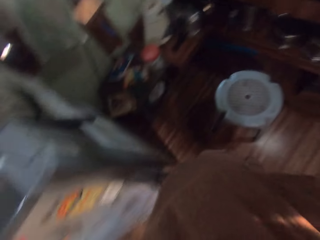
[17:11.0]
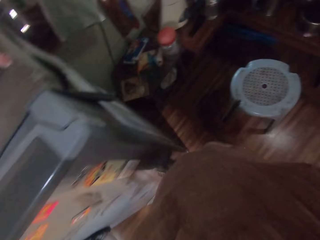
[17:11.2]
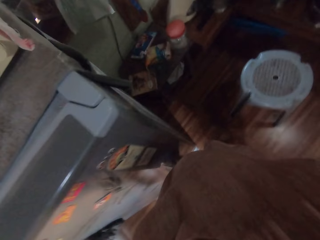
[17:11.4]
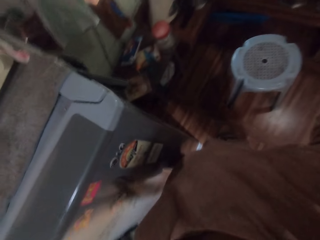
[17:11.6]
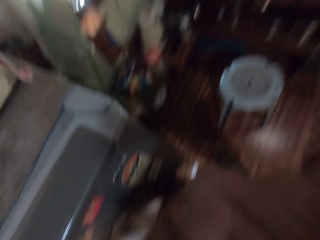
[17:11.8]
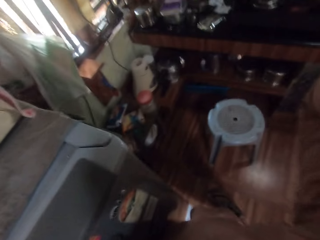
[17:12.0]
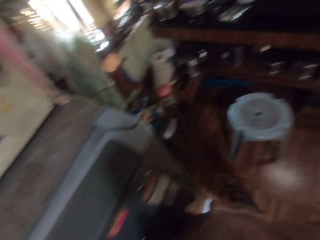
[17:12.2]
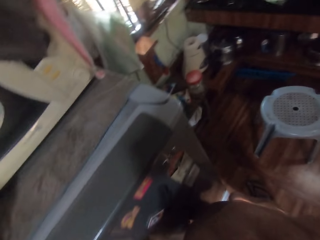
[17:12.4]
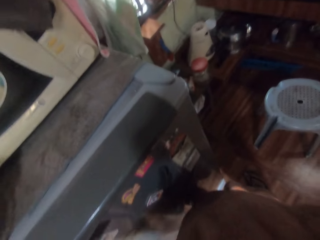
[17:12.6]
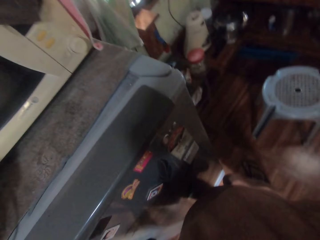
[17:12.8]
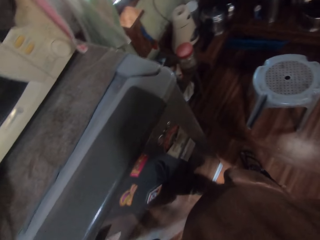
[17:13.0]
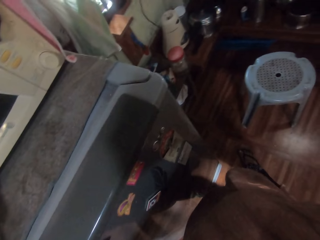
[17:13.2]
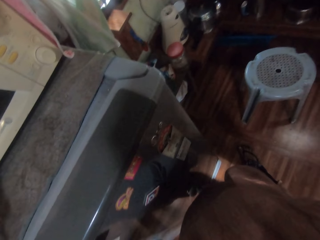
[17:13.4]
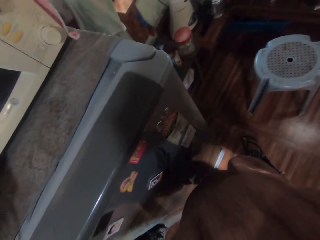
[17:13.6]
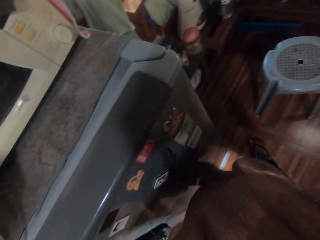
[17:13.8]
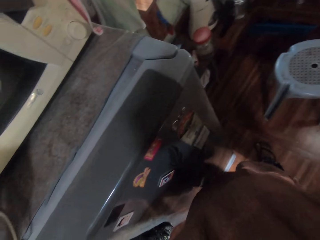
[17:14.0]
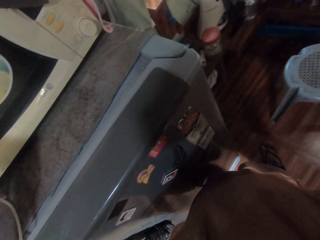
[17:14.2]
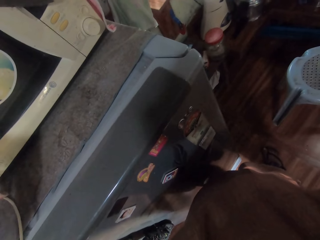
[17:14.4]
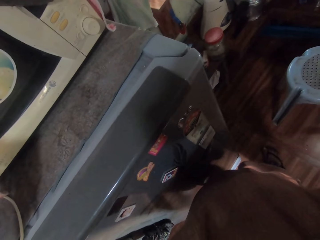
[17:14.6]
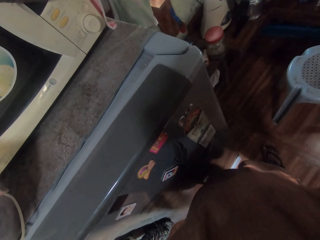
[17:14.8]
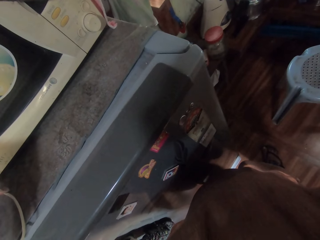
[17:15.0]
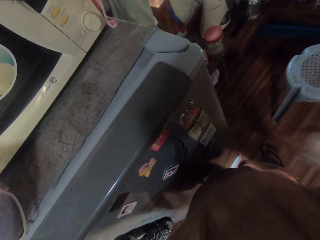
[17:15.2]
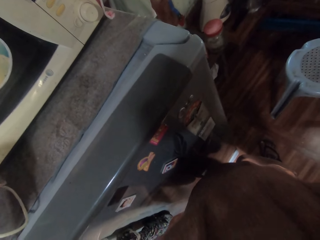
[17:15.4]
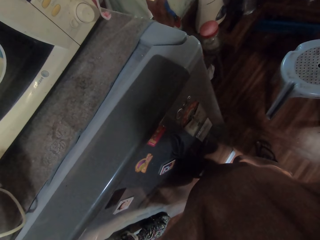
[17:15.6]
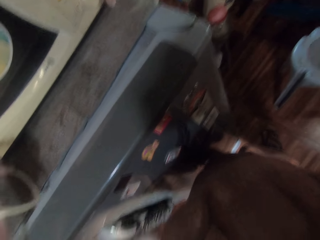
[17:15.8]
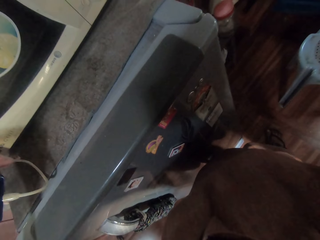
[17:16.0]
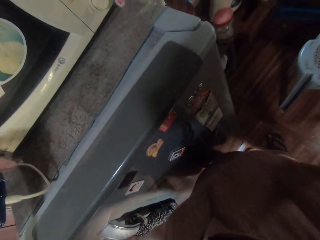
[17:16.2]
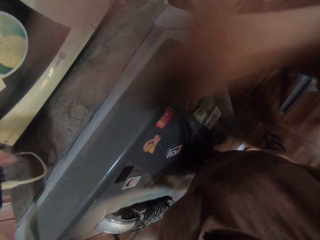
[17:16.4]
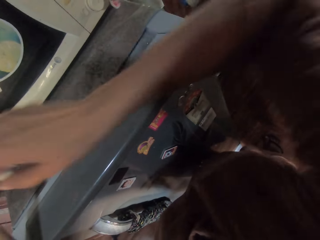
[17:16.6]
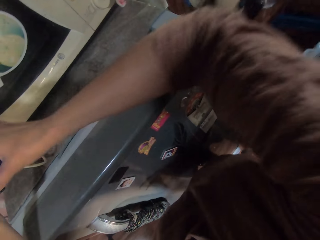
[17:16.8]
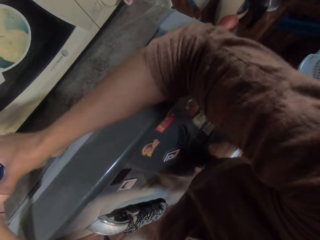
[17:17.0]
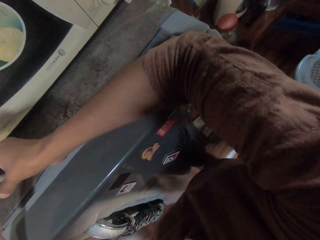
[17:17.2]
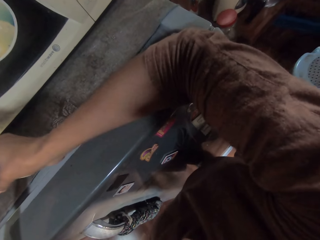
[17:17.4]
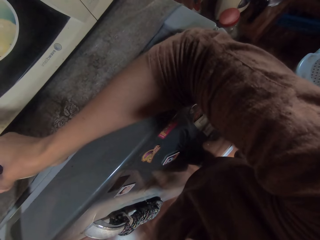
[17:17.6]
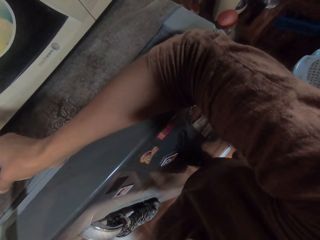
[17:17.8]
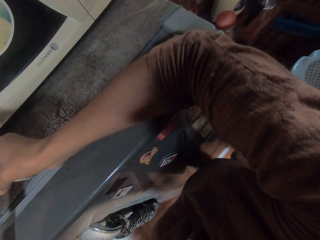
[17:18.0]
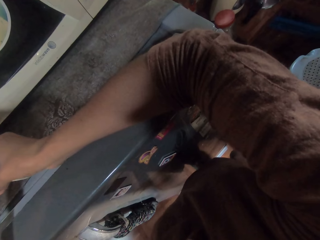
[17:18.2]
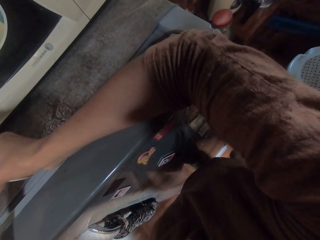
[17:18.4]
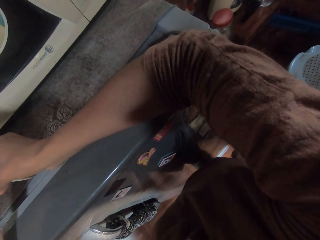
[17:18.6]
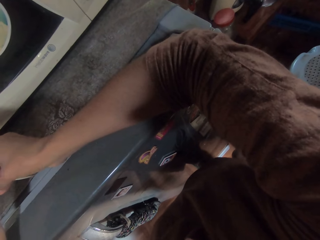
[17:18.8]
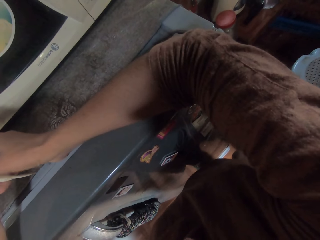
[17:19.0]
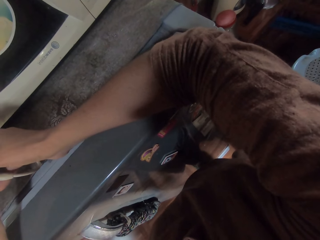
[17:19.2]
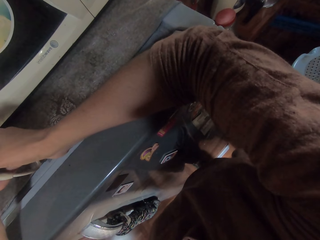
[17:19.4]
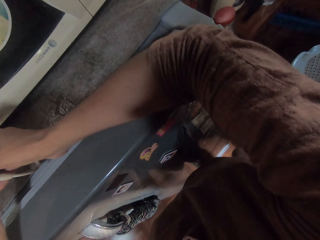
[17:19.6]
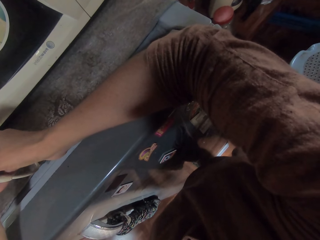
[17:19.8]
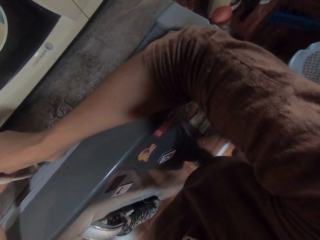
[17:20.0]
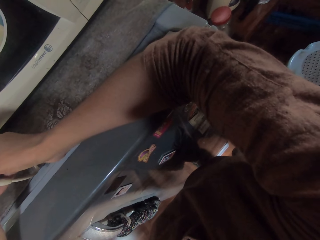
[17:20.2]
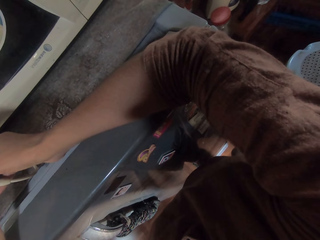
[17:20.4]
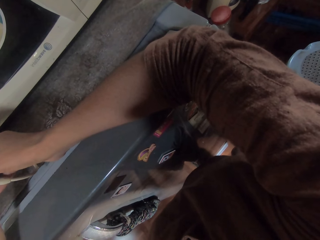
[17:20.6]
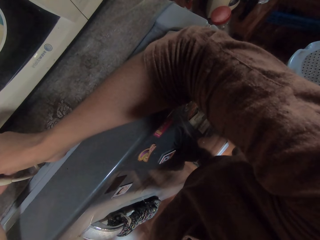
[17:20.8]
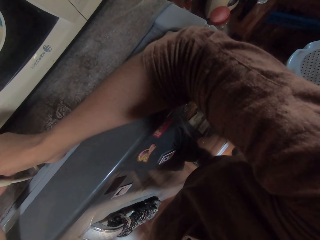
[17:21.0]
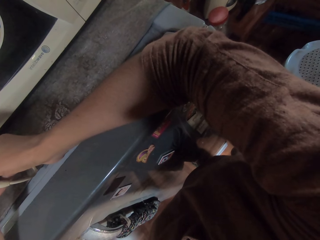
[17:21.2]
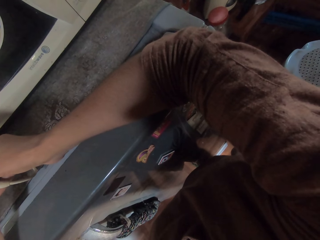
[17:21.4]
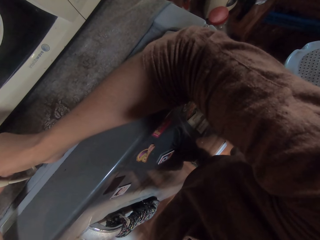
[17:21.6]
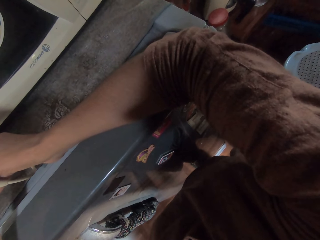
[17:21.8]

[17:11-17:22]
The camera wearer lowers her right hand from her face. She uses a phone with both hands.

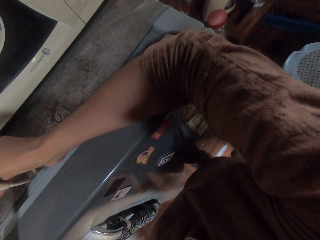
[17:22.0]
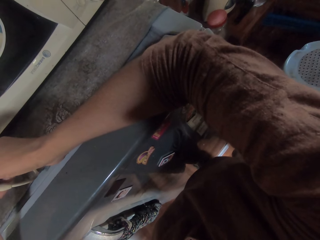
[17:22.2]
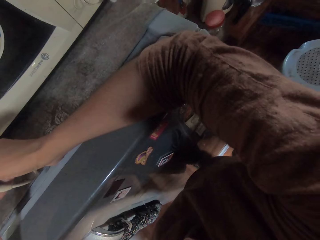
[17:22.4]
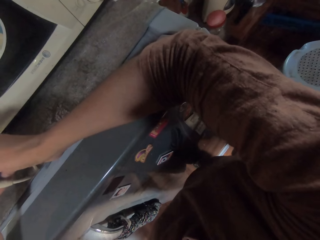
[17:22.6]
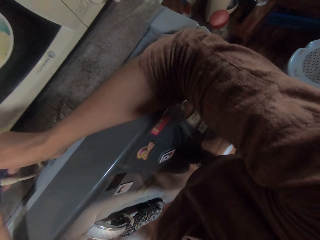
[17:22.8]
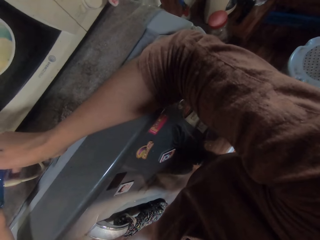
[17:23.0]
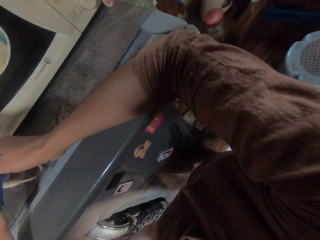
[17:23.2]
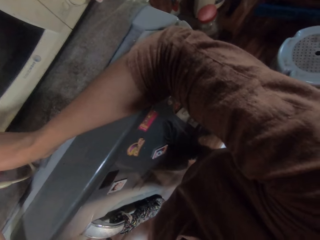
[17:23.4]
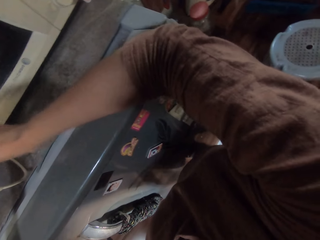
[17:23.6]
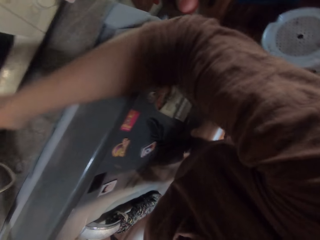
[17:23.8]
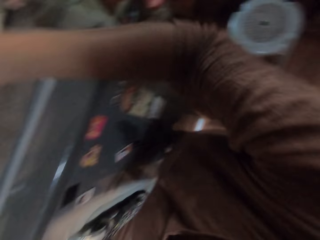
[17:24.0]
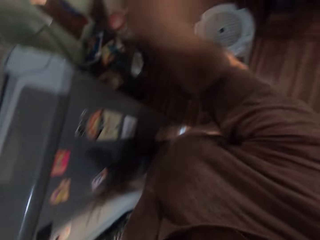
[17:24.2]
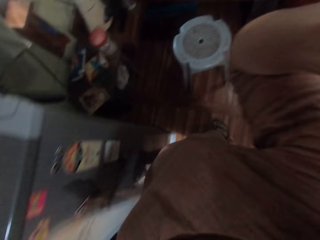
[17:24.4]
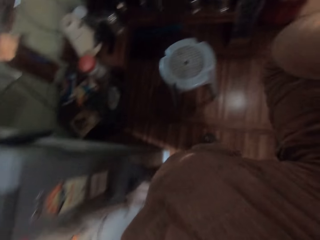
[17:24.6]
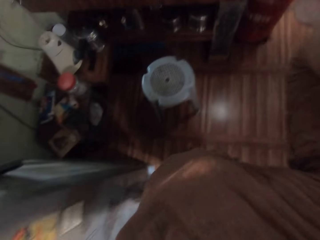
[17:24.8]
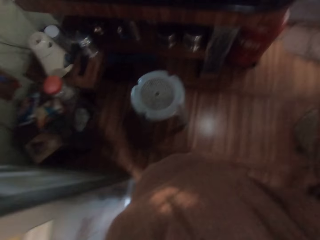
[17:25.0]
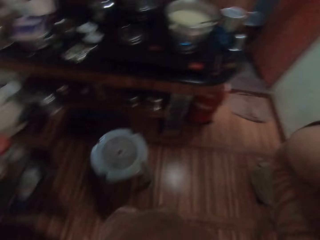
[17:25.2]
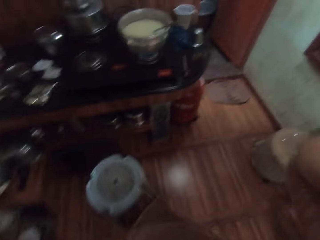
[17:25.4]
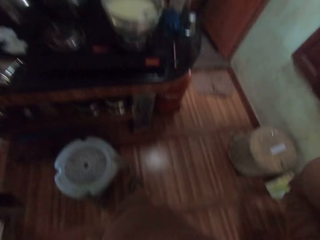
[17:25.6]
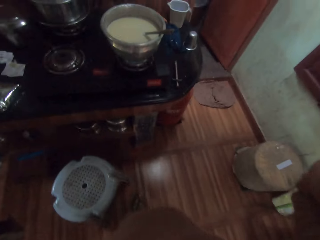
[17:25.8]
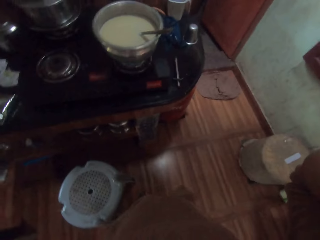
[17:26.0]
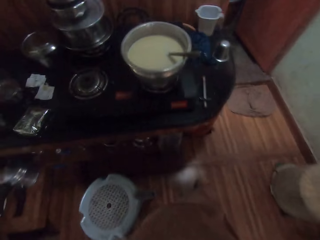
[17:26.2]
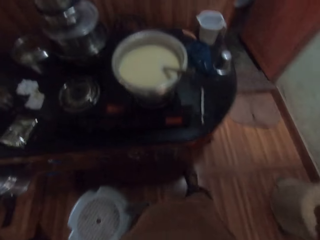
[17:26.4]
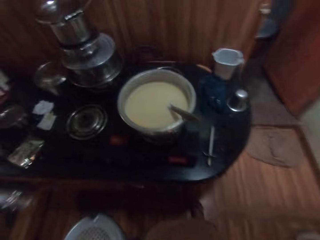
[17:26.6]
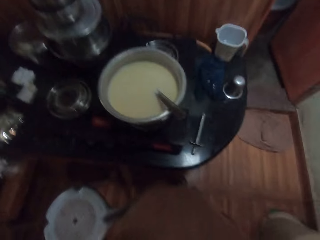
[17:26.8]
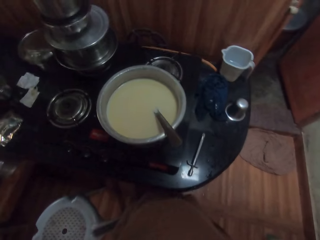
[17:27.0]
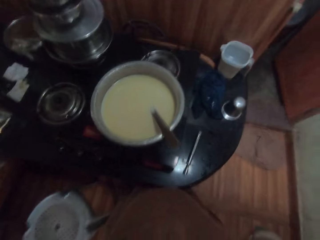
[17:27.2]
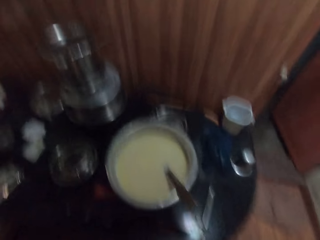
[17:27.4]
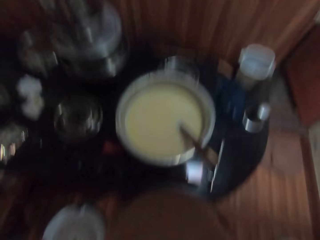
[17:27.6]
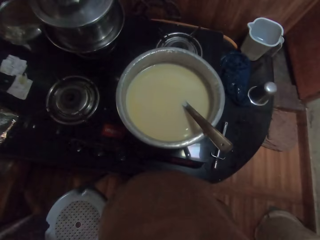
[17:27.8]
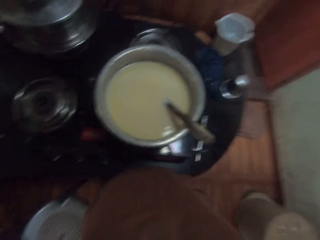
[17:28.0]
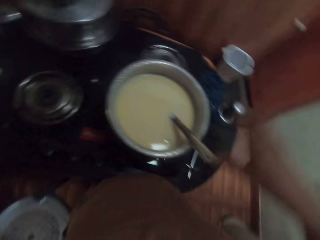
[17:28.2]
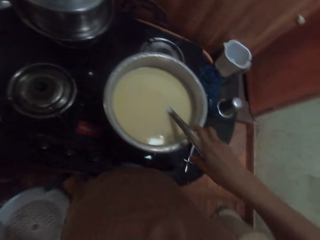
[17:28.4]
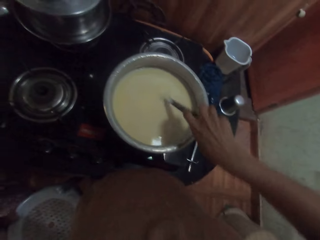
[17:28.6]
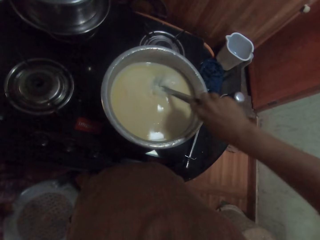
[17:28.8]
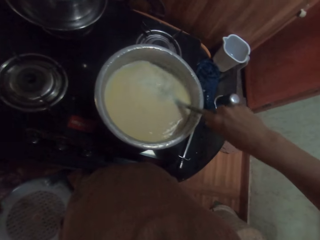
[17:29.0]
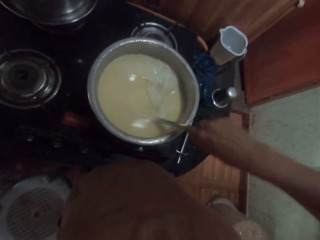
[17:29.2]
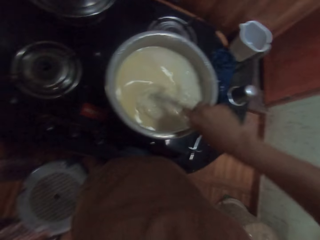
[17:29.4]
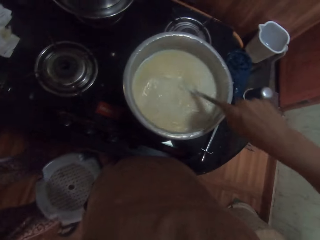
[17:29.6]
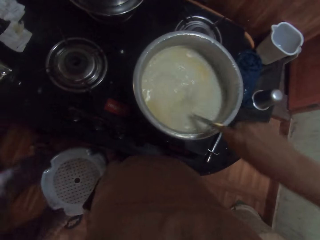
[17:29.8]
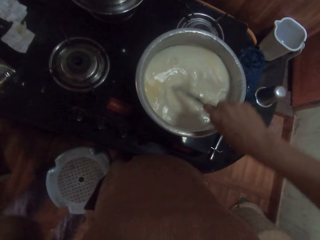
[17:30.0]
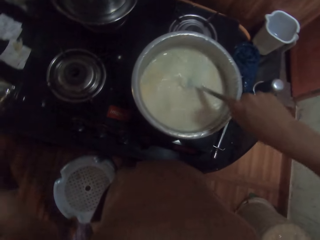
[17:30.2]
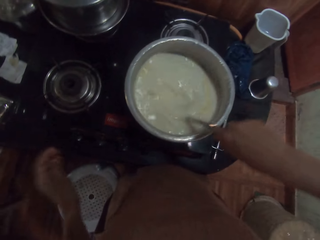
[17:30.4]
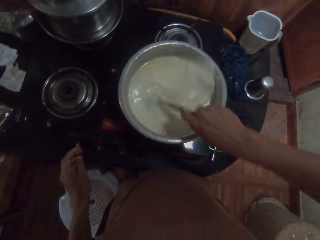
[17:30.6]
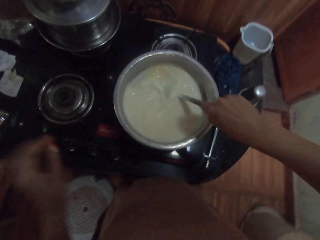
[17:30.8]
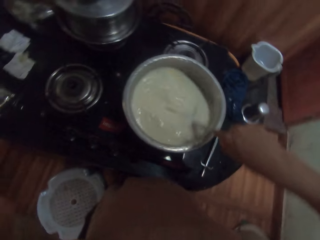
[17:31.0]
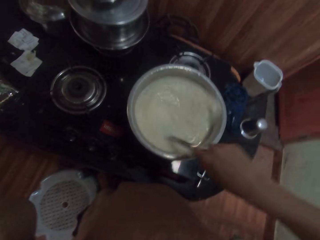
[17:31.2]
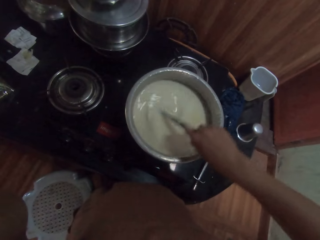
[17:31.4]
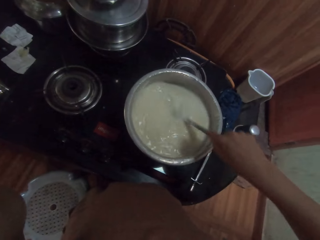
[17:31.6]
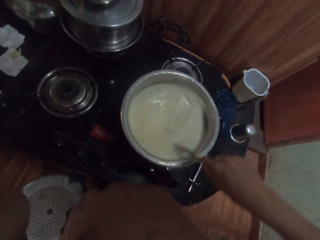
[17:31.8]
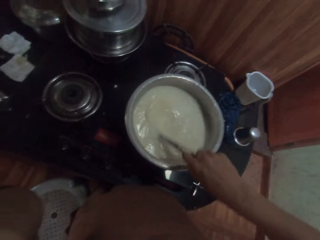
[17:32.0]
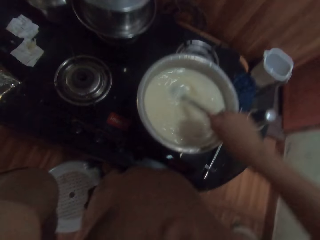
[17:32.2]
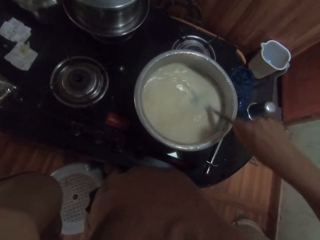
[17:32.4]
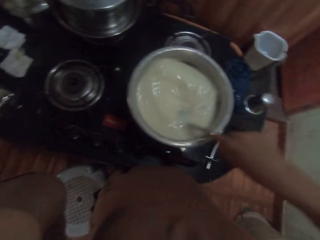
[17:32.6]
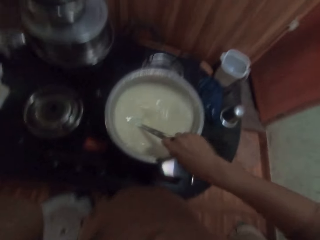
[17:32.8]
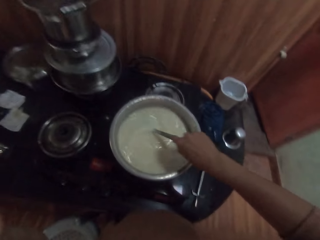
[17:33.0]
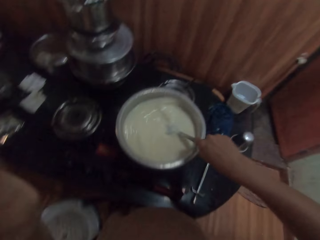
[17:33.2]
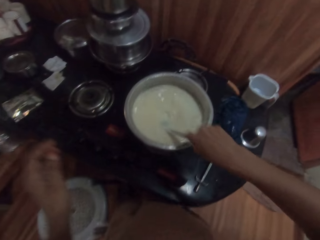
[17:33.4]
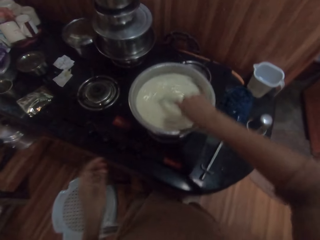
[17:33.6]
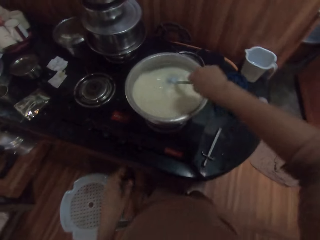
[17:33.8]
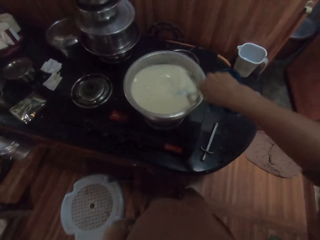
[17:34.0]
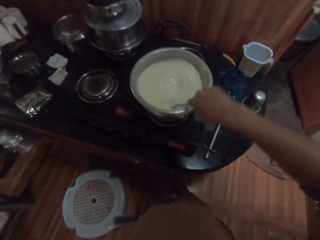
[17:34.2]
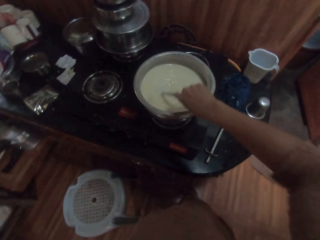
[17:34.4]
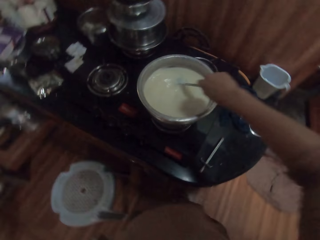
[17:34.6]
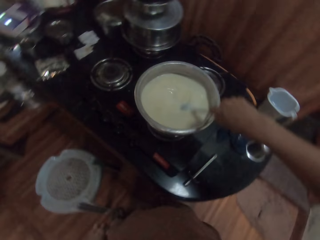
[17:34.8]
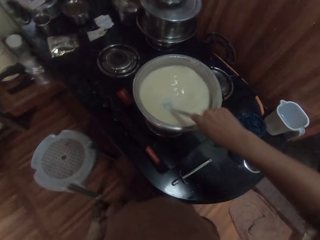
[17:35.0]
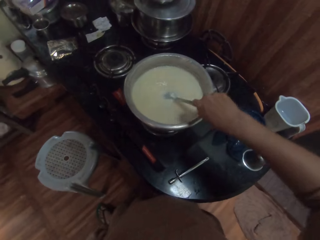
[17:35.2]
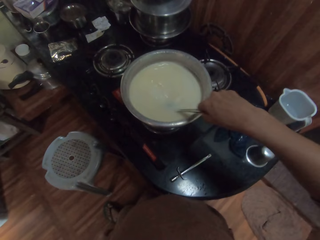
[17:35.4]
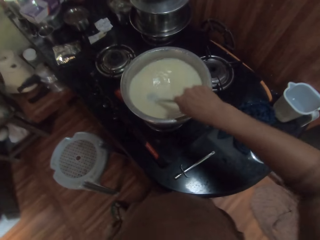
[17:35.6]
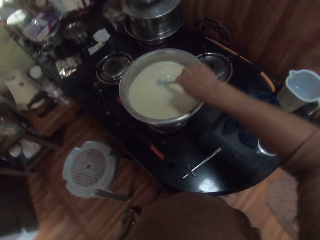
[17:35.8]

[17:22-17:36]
The camera wearer raises her right hand to her head. She adjusts the camera. She lowers her right hand from her face. She picks up the spoon in the pot on the cooker with her right hand. She stirs the custard or soup in the pot with the spoon in her right hand.
